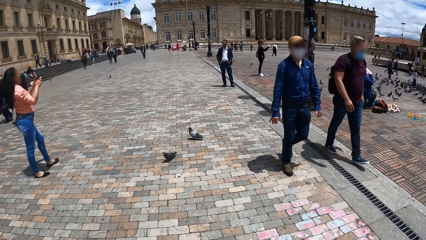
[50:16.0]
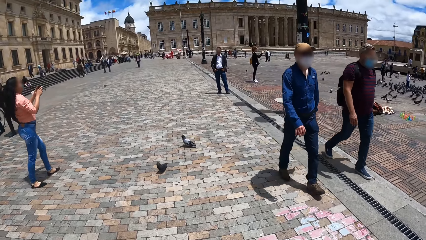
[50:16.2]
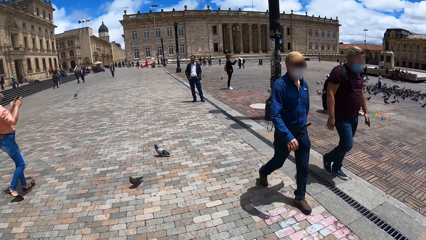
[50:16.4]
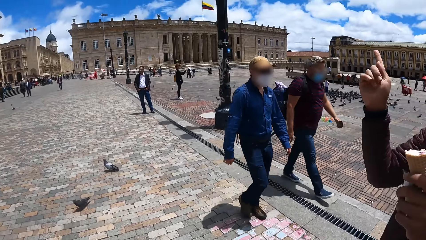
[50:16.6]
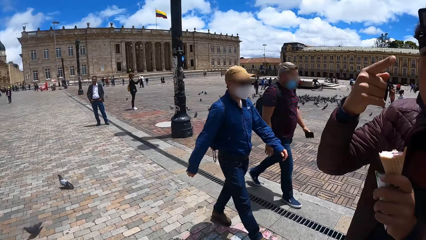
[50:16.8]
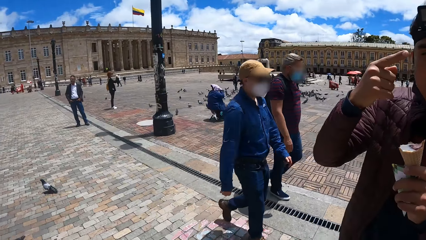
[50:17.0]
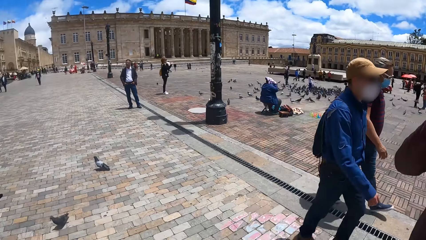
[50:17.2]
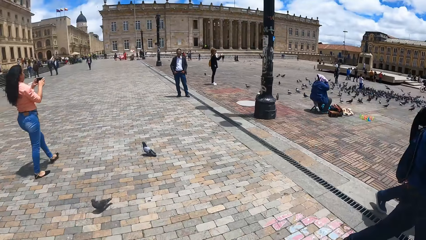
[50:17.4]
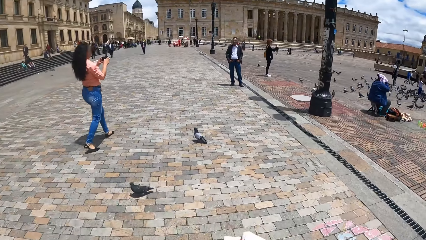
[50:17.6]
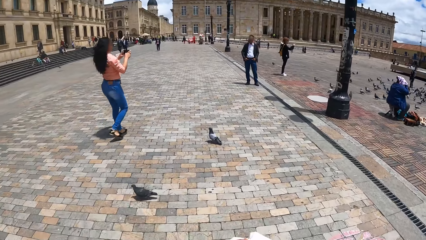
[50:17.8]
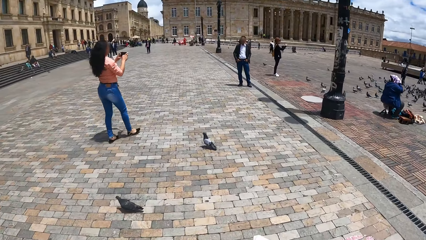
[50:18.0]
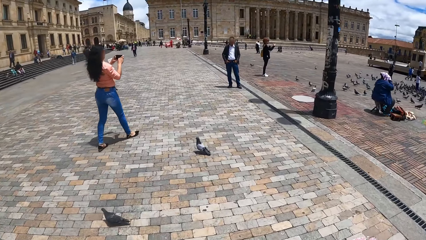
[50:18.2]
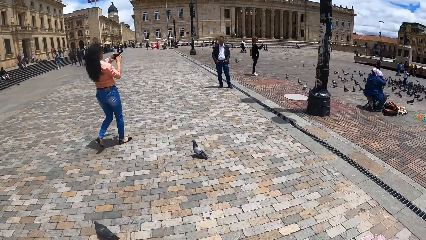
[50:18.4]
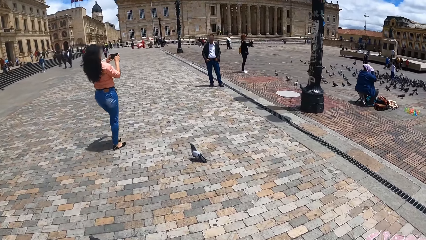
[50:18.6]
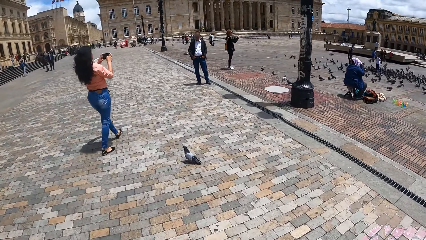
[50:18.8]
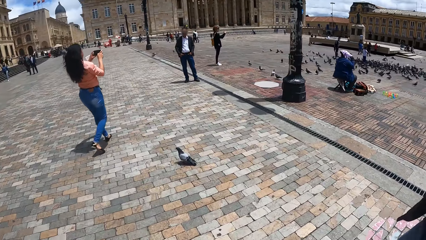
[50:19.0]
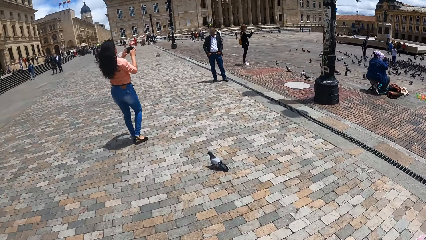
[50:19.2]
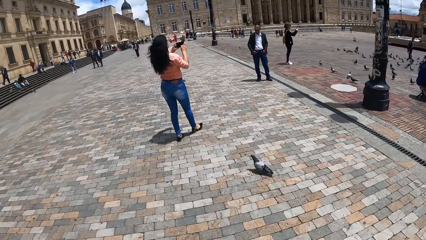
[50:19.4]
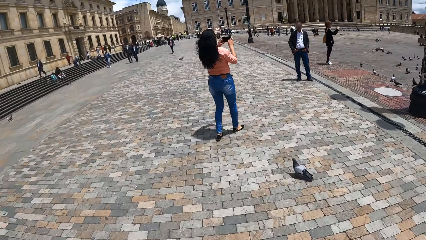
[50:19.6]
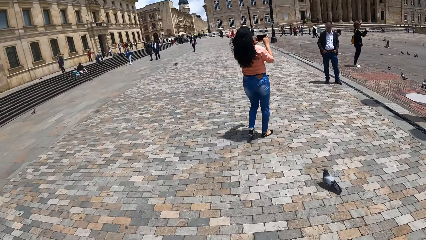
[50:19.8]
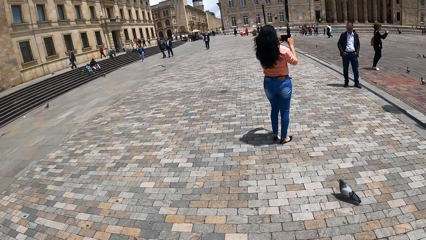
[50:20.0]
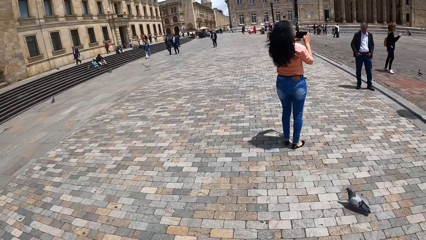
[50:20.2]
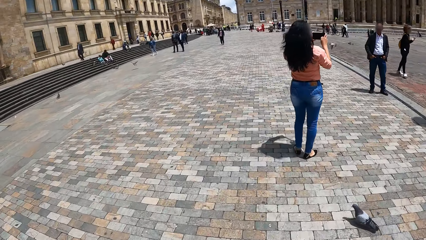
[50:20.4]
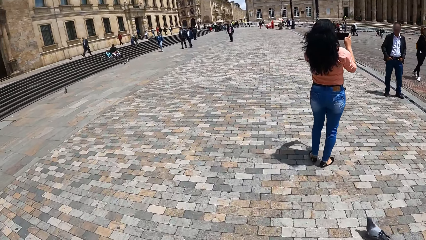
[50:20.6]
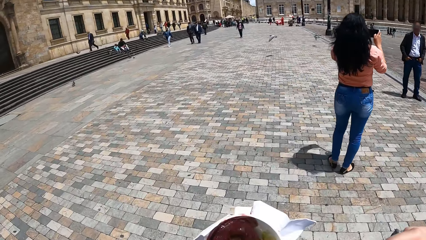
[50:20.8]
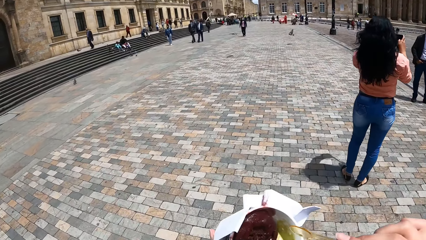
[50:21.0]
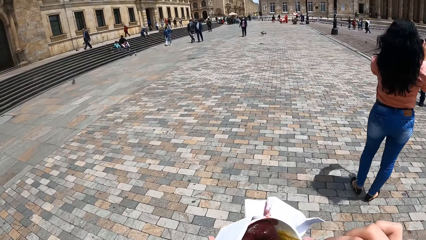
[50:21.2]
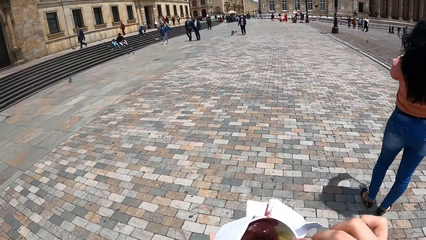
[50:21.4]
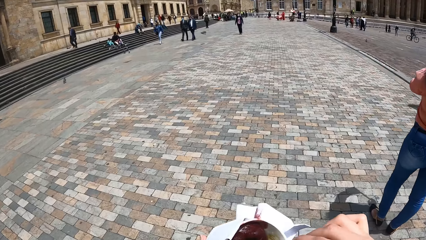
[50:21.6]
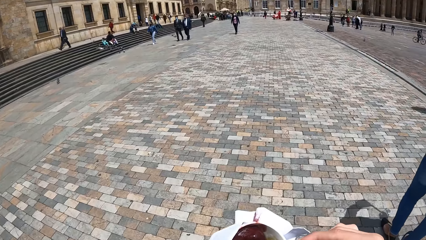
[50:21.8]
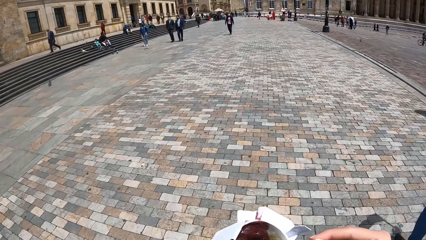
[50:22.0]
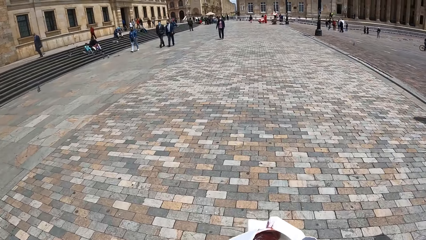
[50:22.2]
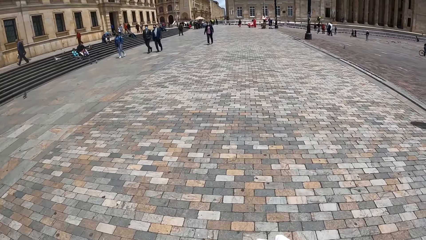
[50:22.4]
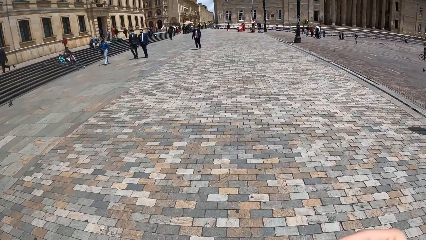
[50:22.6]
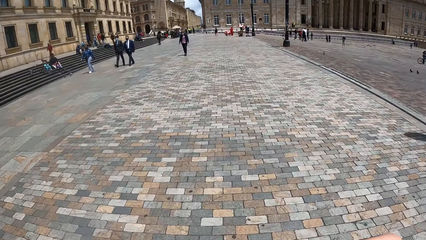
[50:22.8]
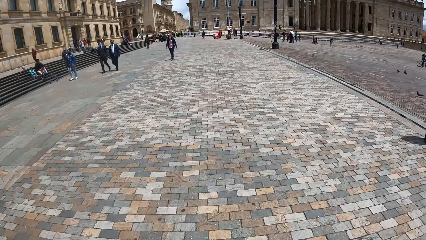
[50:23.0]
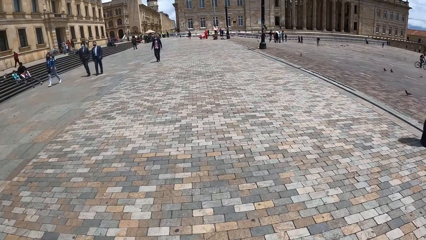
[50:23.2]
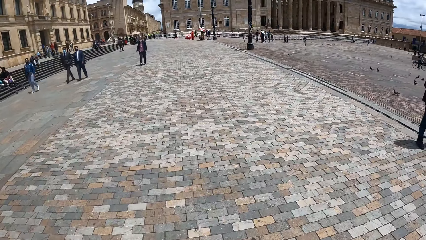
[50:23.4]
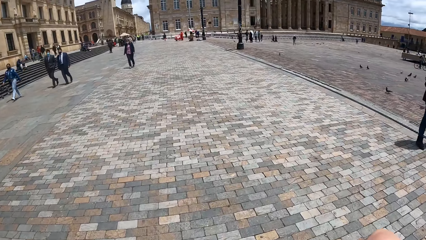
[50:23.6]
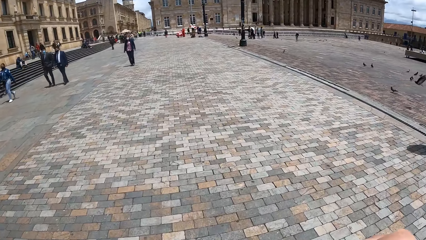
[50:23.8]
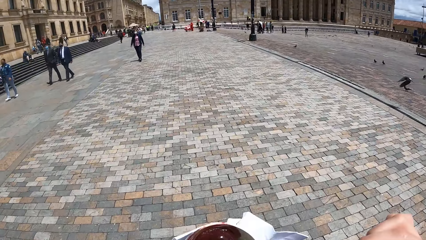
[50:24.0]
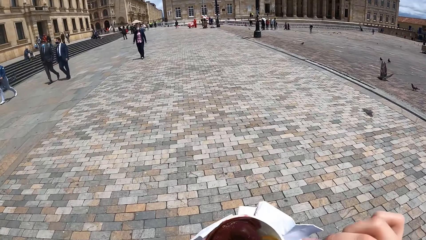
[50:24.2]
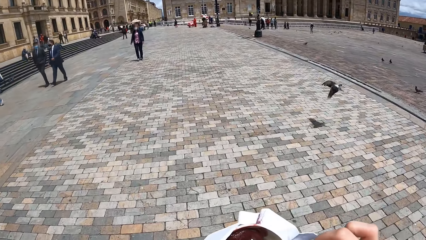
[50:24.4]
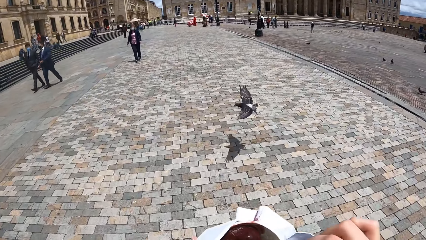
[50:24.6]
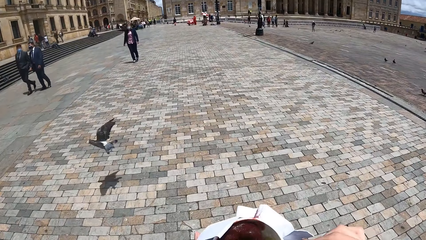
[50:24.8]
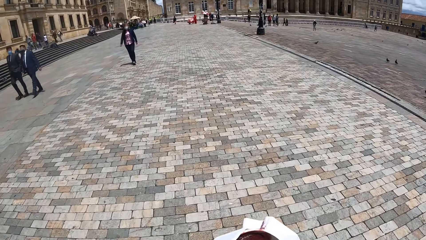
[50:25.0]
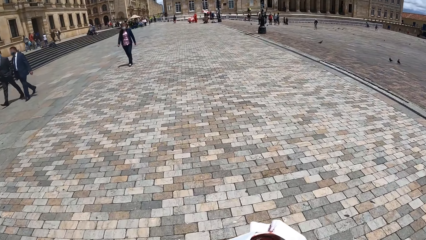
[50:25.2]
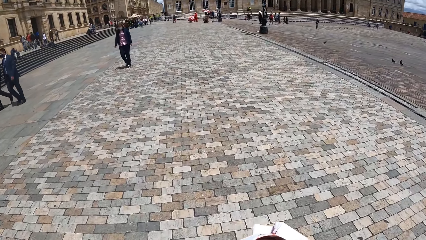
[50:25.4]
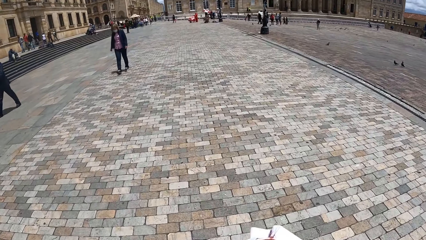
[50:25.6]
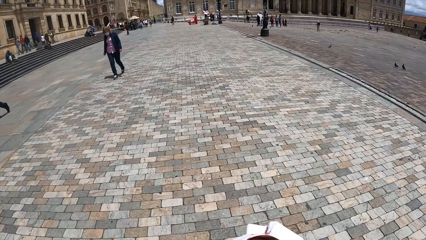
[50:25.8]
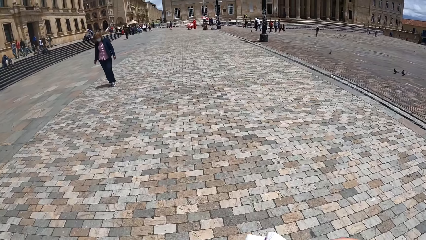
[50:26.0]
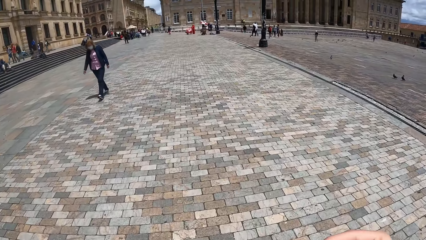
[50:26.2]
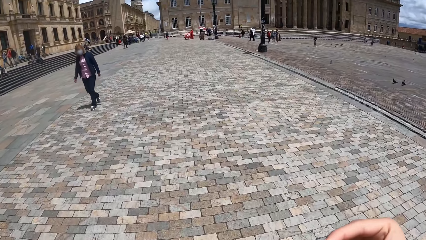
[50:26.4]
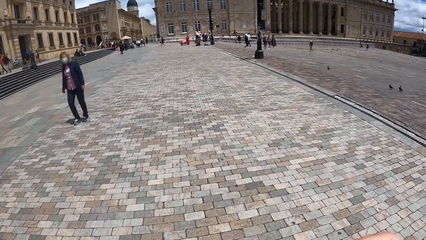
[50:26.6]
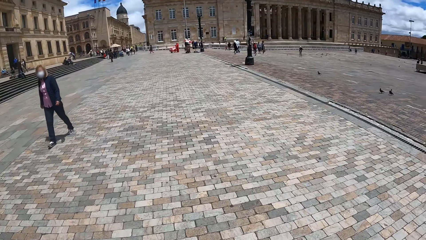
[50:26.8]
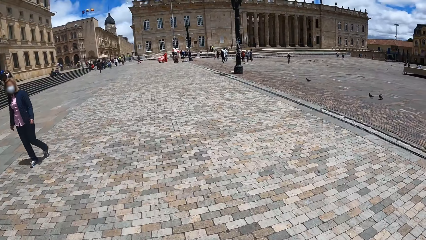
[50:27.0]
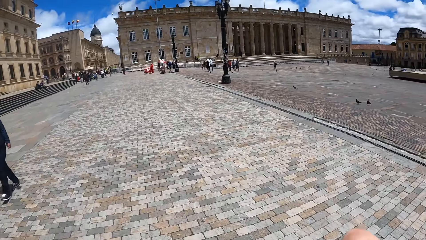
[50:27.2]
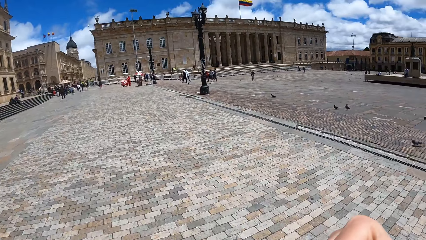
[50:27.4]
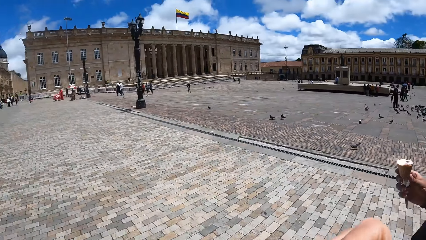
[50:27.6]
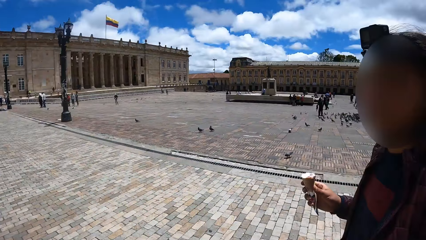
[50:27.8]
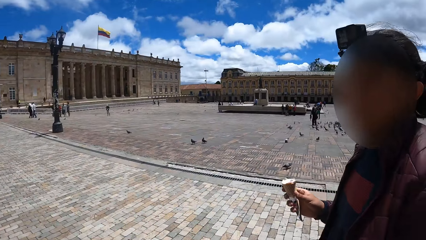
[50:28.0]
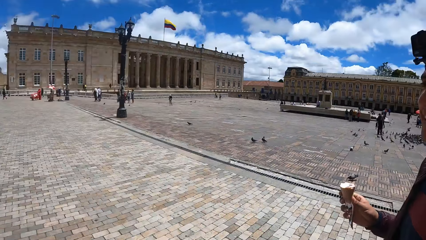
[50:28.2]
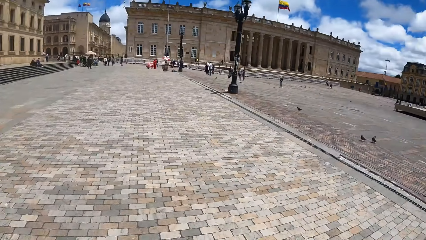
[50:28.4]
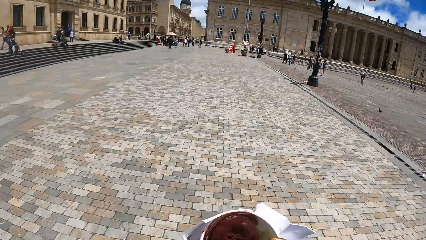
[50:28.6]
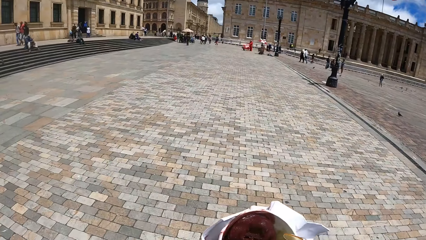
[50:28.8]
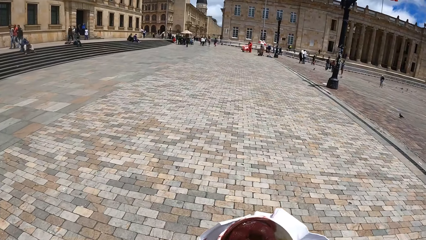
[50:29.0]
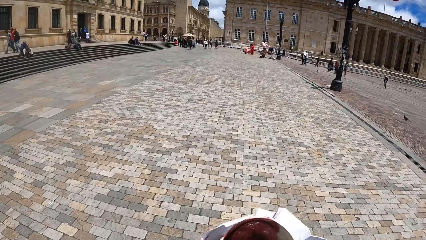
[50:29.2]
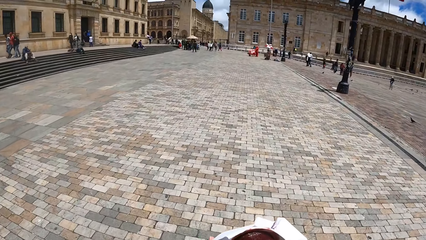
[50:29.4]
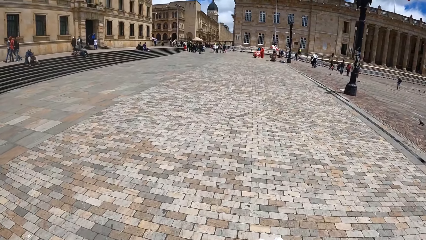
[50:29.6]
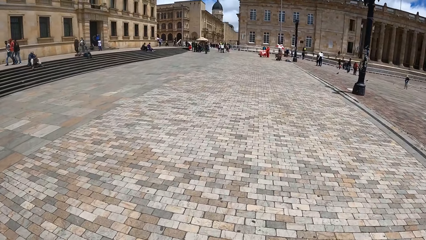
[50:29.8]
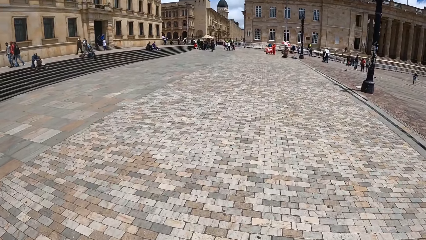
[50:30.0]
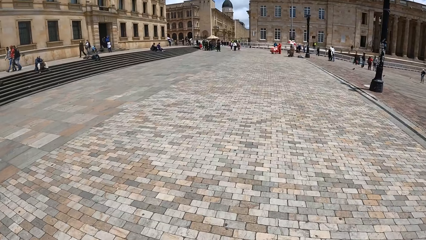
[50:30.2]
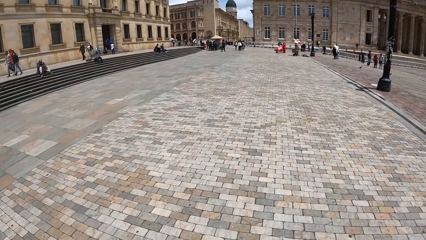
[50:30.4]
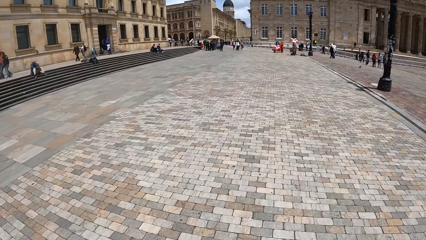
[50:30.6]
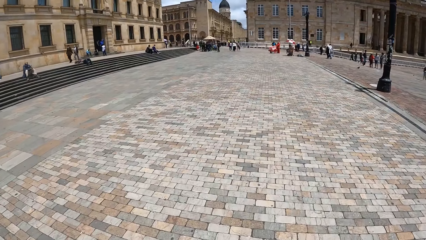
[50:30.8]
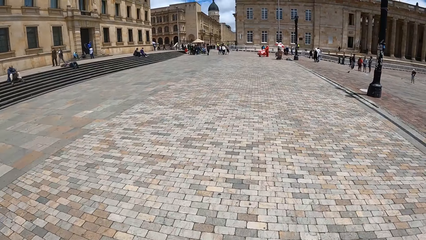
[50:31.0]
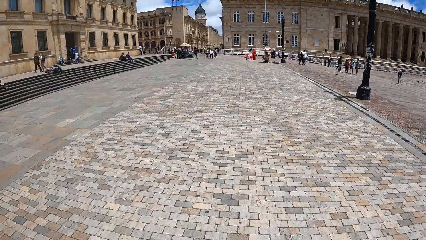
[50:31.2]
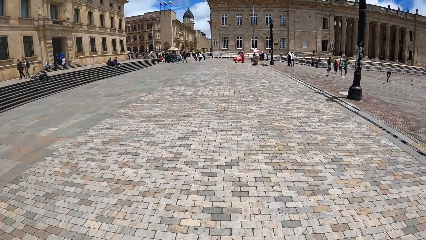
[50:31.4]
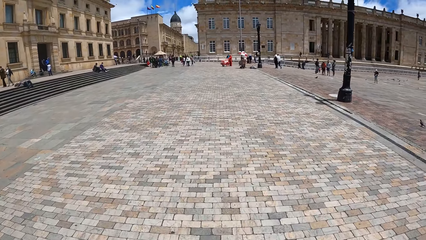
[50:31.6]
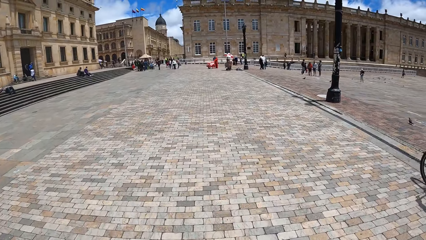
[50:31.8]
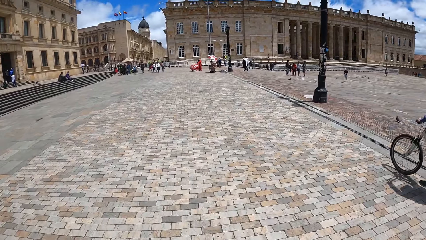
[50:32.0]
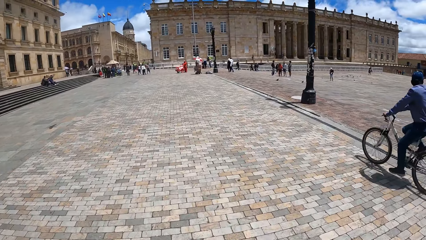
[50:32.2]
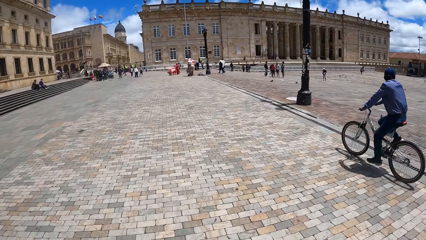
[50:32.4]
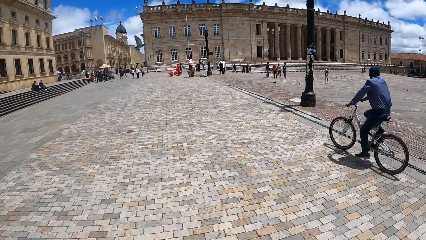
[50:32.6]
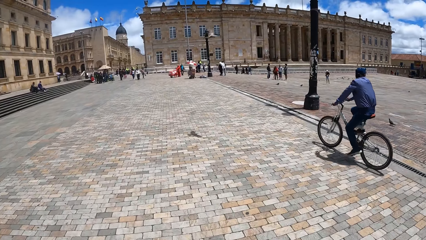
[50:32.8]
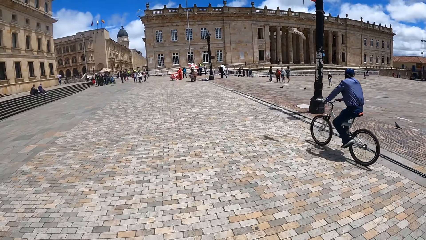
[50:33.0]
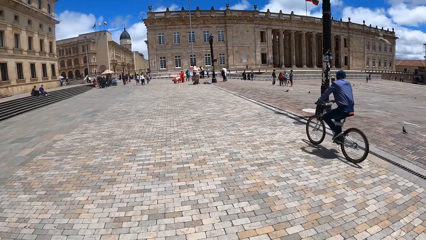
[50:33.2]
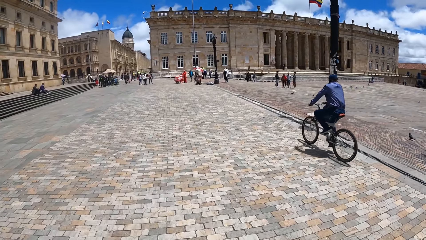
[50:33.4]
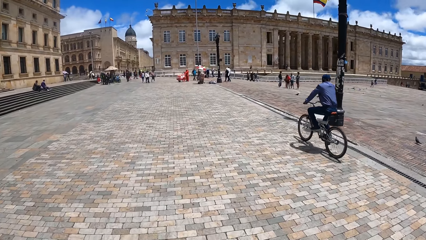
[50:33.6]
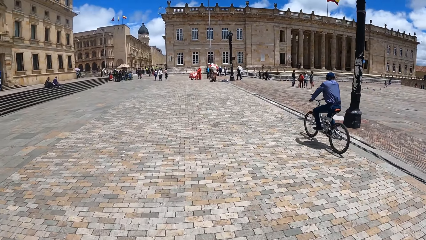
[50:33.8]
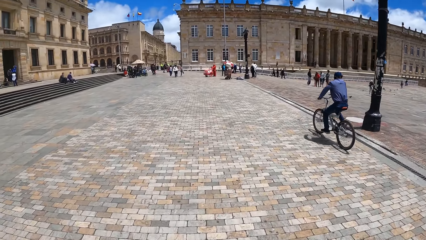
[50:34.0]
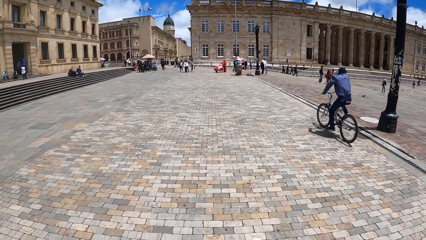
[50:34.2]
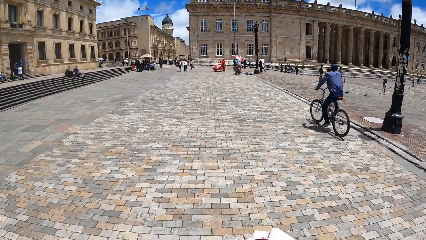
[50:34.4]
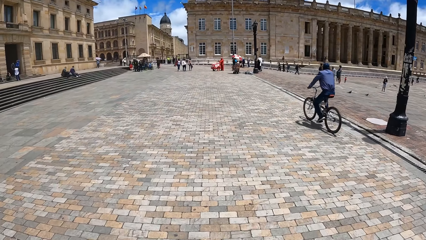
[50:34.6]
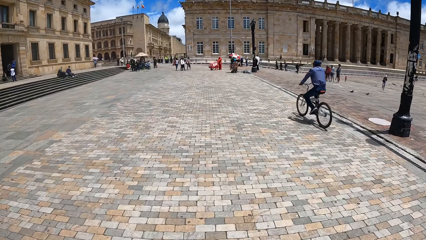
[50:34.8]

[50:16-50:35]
The camera wearer walks on the sidewalk. They eat a snack and walk on the sidewalk. A man walks on the sidewalk. The camera wearer eats a snack and walks on the sidewalk.
